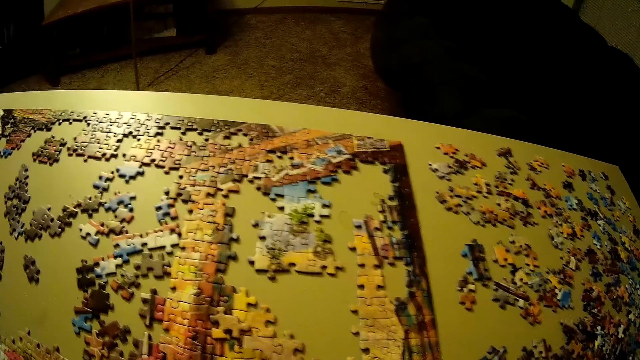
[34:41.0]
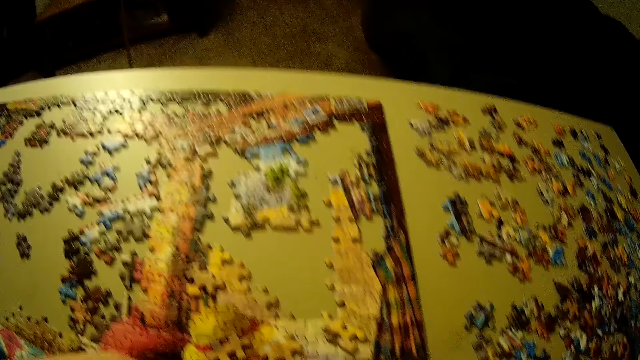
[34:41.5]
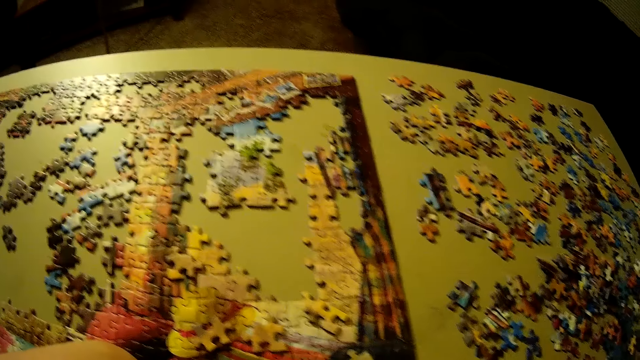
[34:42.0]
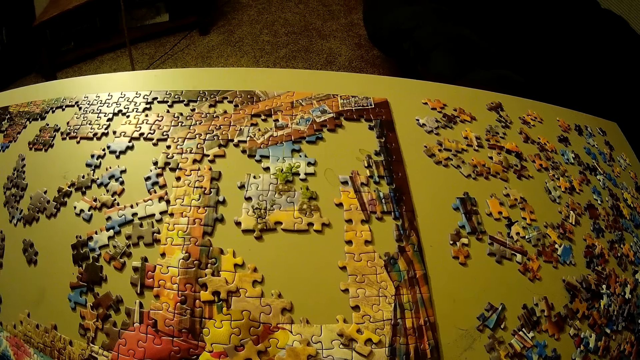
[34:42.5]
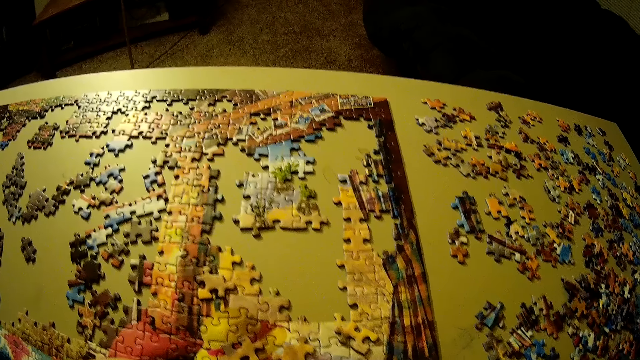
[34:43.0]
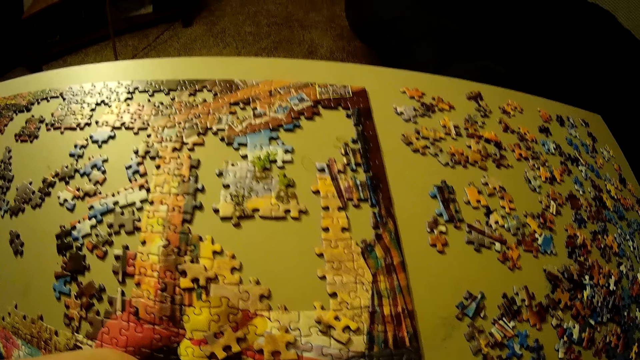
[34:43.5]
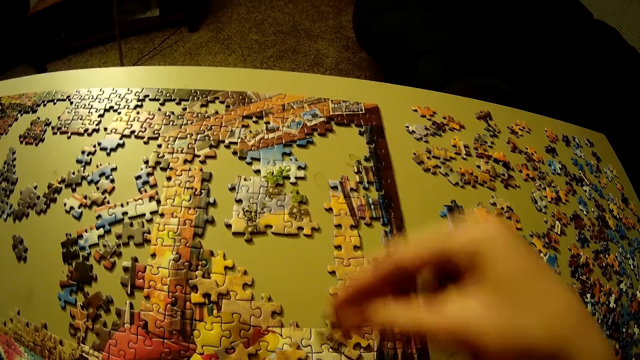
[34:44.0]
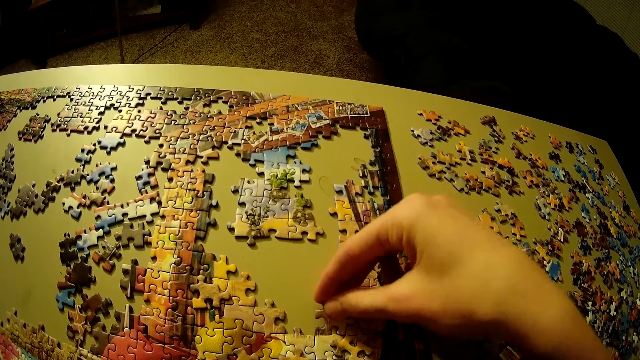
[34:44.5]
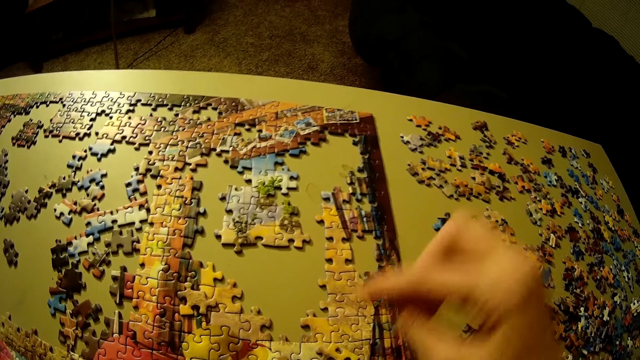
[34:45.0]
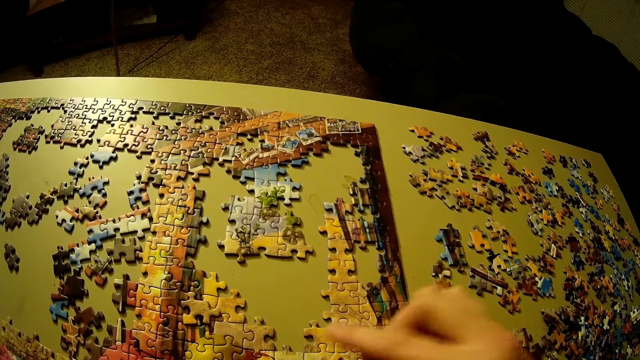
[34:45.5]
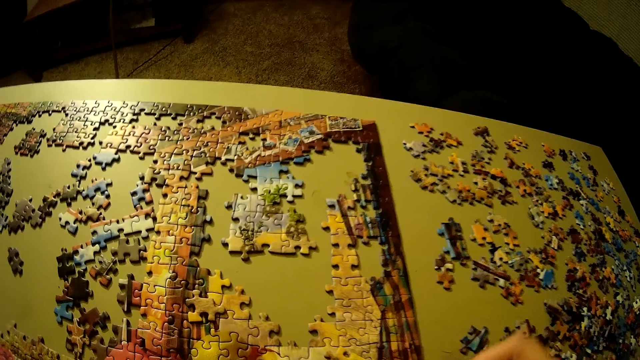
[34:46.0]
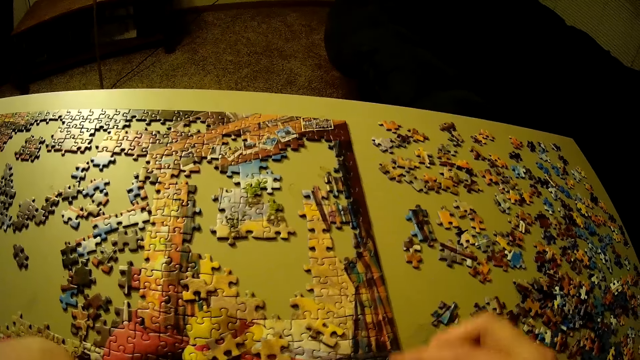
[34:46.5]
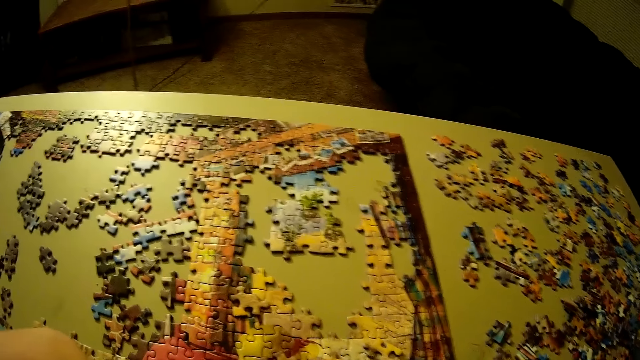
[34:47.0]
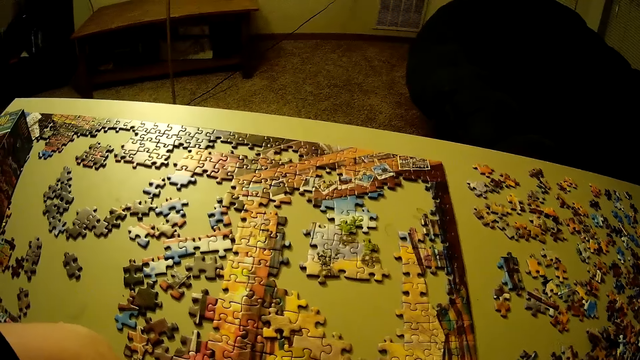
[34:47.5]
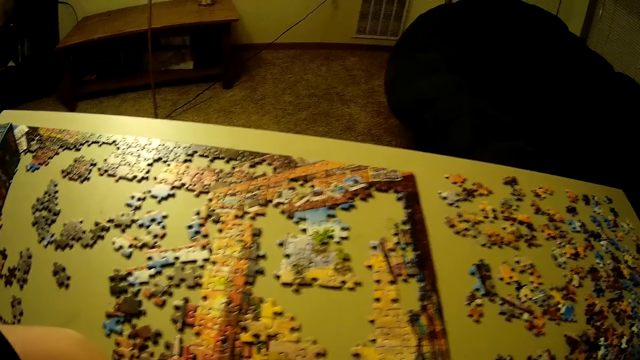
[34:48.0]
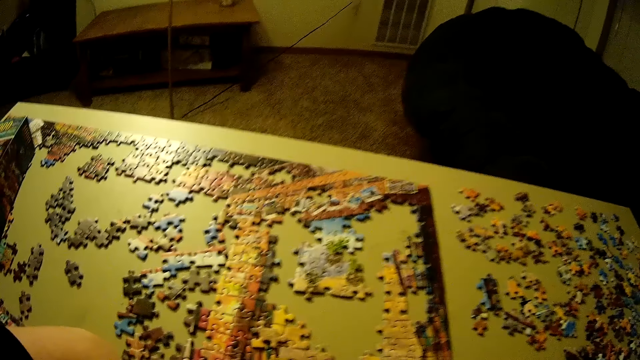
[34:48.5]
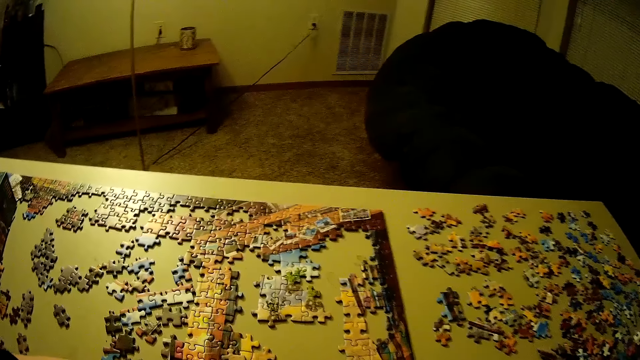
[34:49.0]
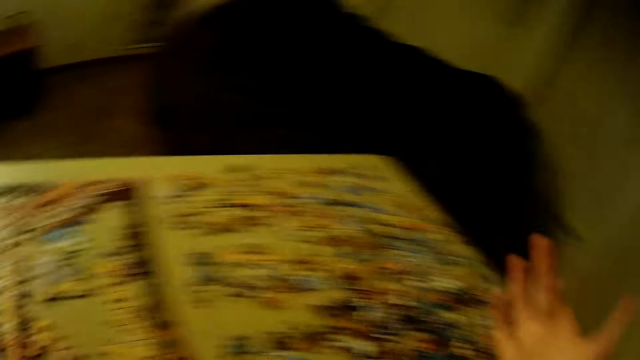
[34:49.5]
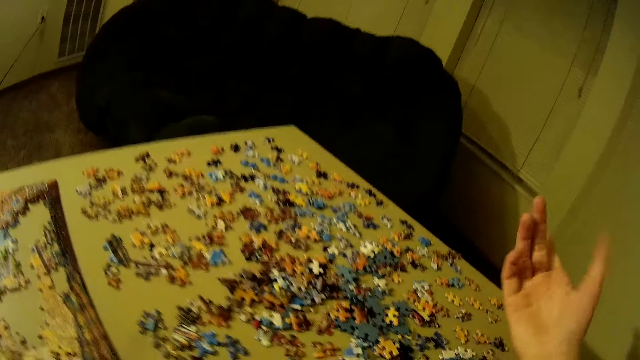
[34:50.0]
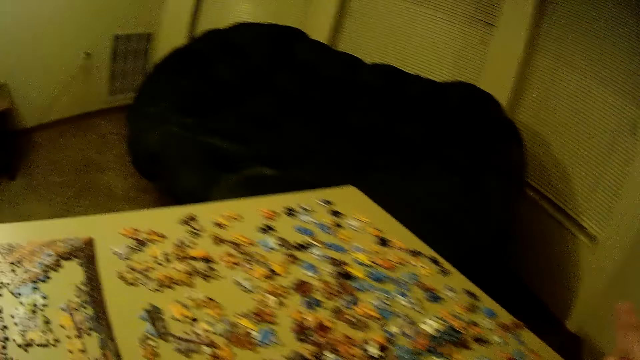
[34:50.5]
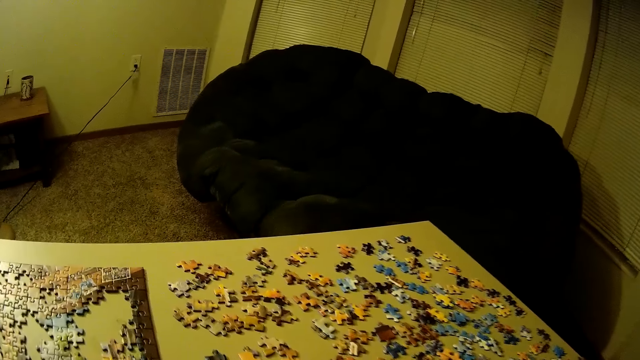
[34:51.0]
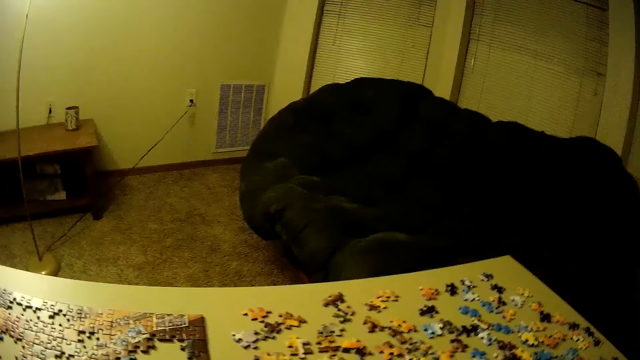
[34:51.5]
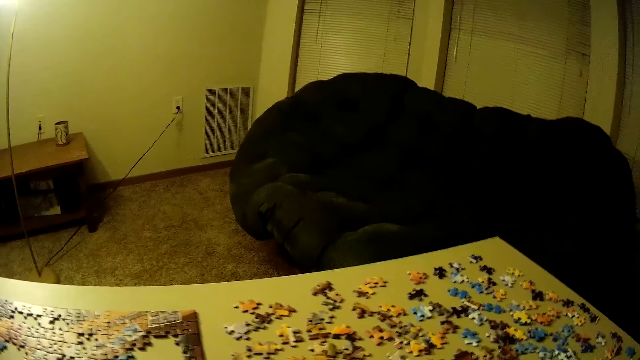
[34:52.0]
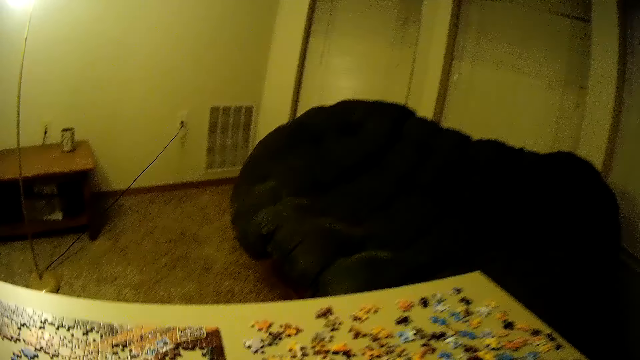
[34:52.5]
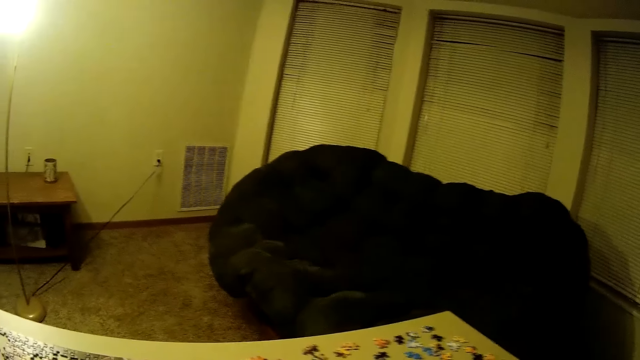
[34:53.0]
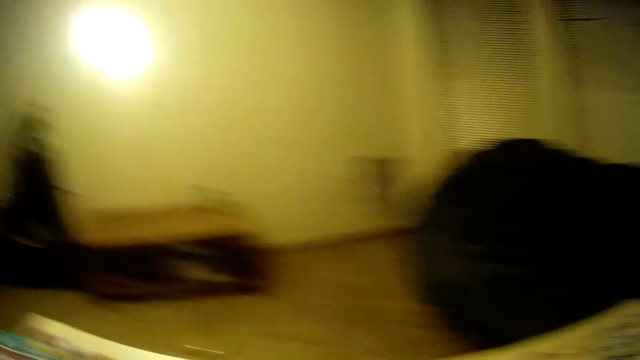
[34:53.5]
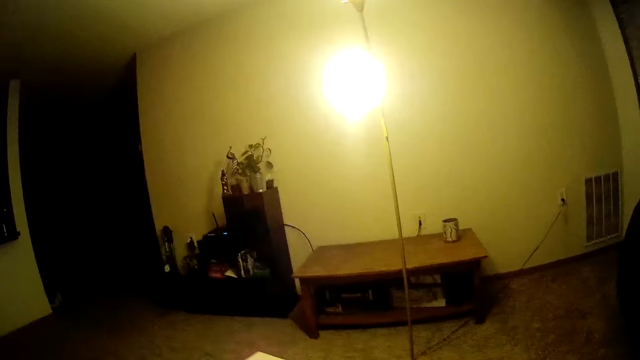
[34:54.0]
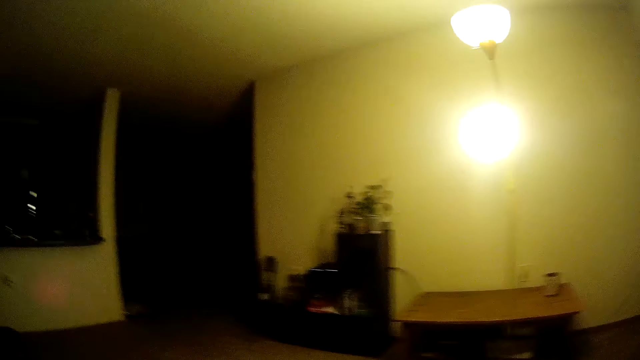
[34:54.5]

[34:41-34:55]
The camera wearer puts the puzzle piece on the table. He withdraws his hand from the puzzle piece. He looks at the puzzle pieces.

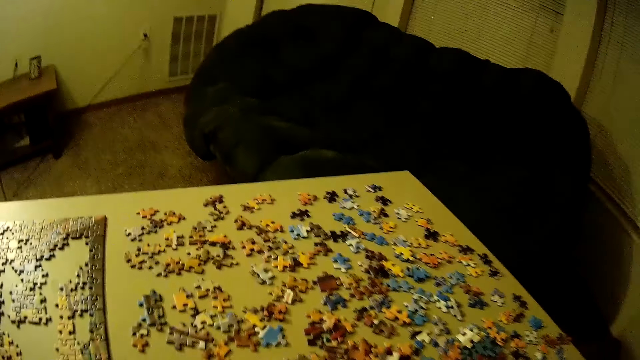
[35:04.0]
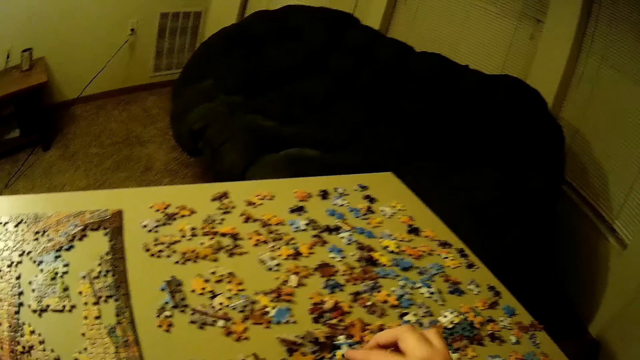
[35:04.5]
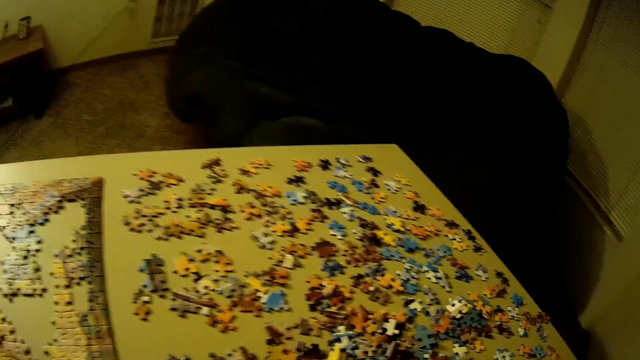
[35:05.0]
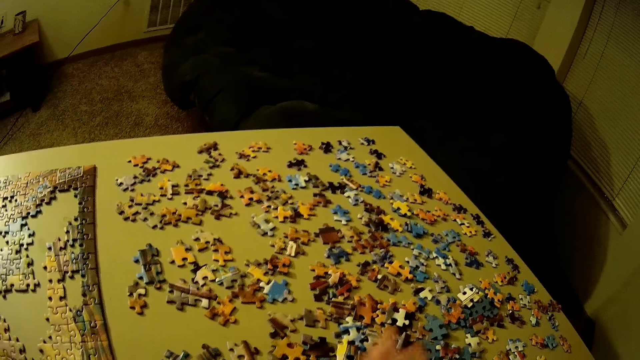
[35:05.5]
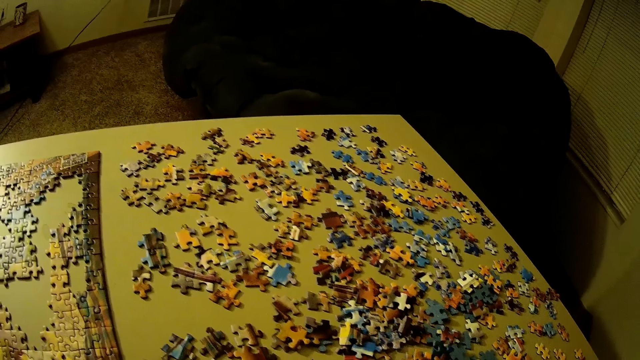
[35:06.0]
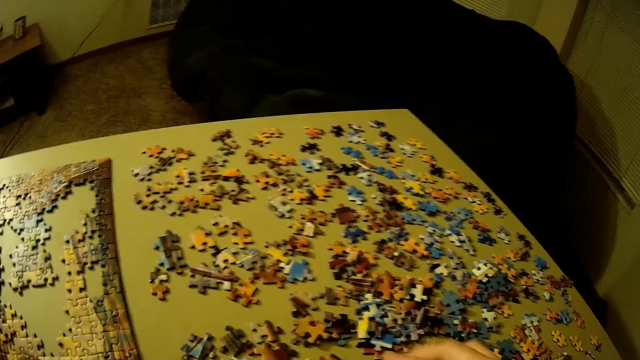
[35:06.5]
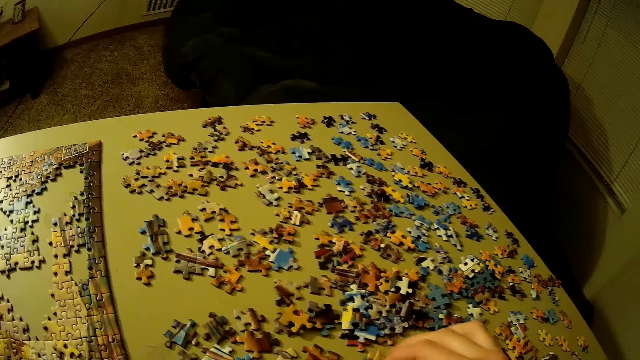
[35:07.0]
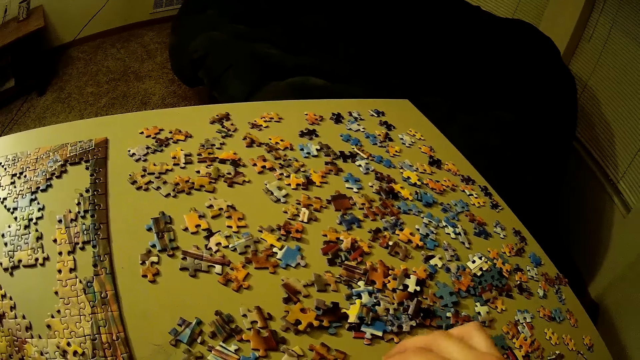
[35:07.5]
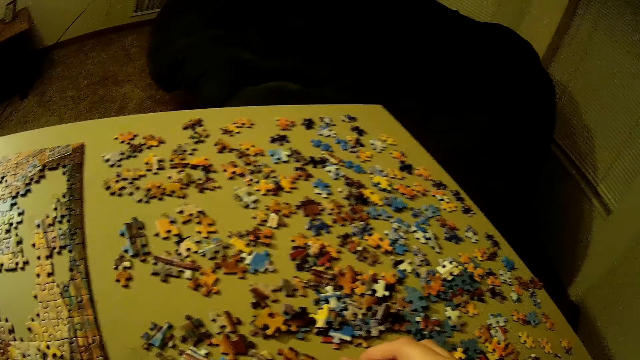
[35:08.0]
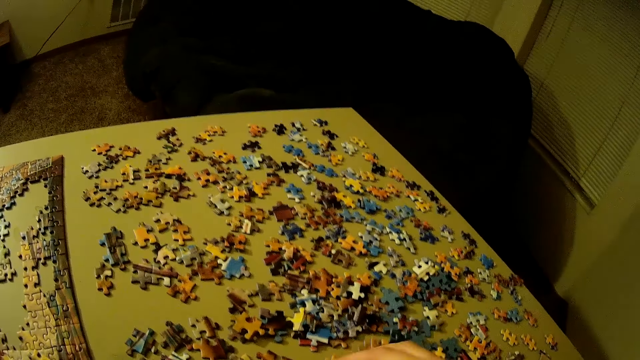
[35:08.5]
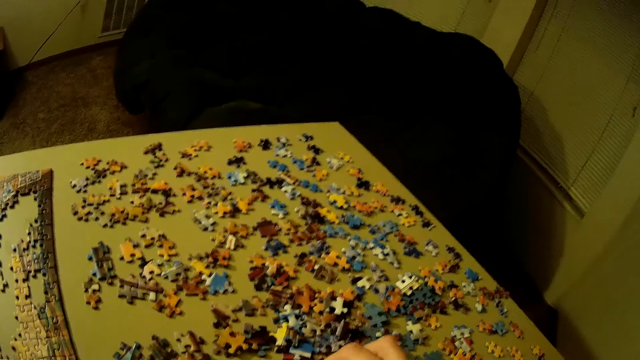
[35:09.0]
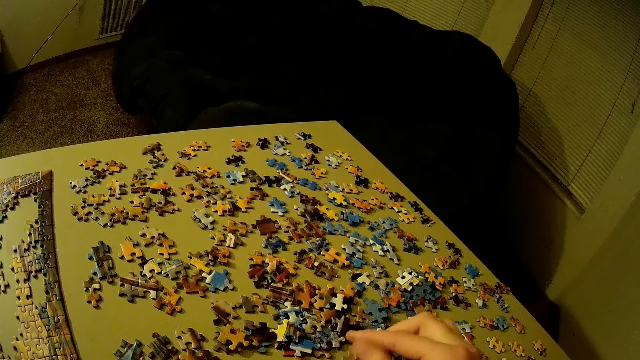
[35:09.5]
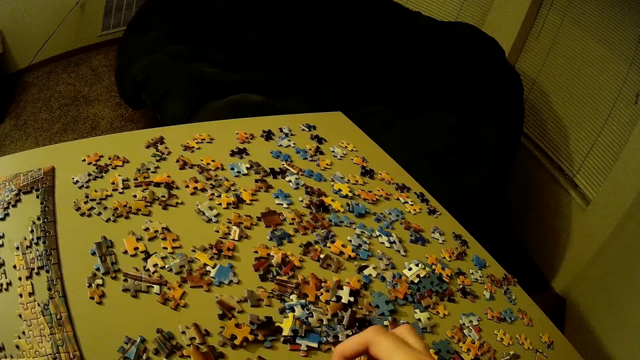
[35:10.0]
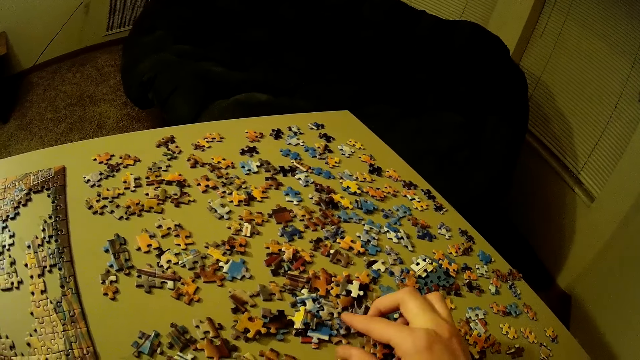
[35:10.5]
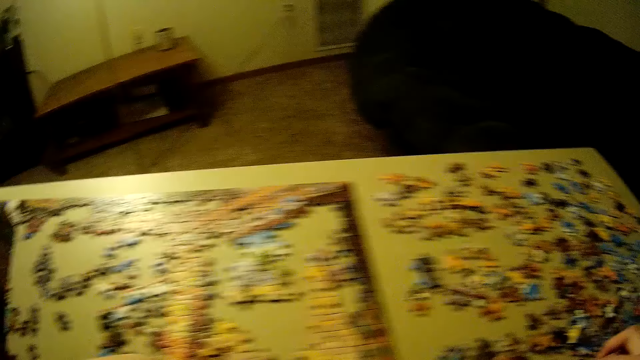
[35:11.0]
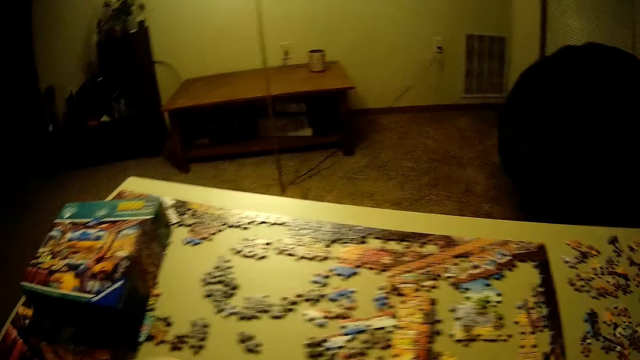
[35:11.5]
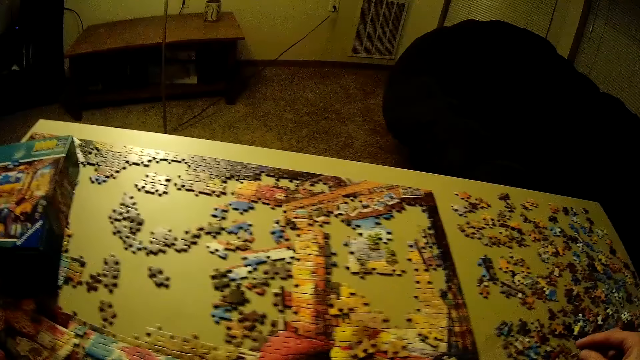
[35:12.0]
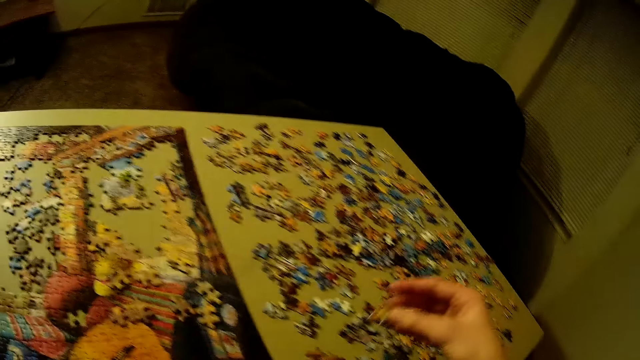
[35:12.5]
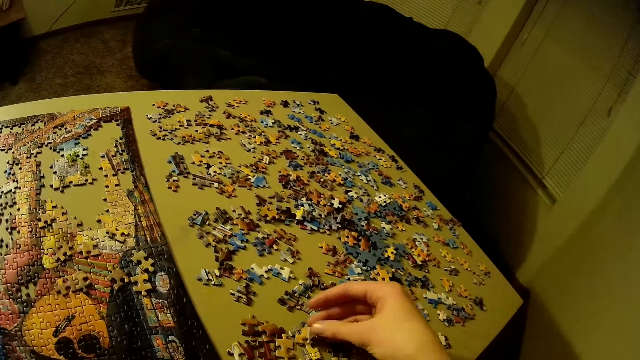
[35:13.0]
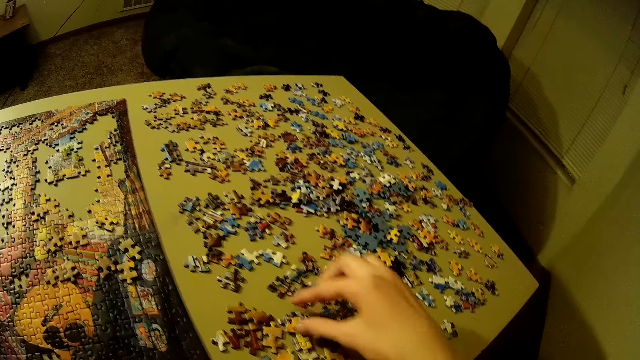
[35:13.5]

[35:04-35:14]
The camera wearer sorts the puzzle piece. They arrange the puzzle pieces.
